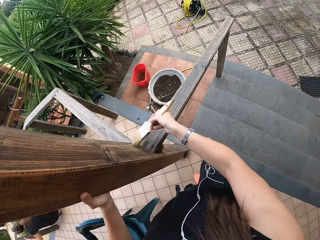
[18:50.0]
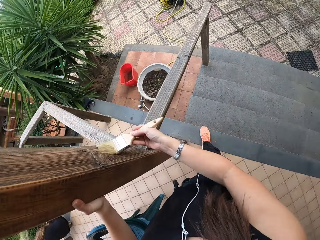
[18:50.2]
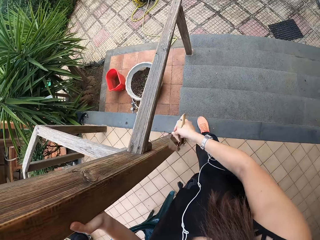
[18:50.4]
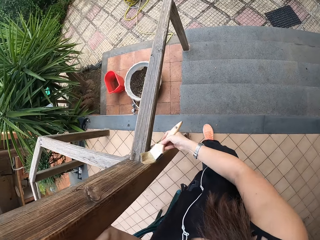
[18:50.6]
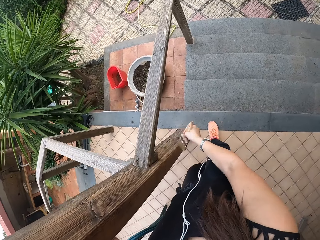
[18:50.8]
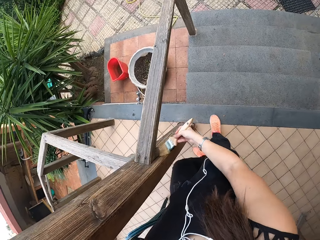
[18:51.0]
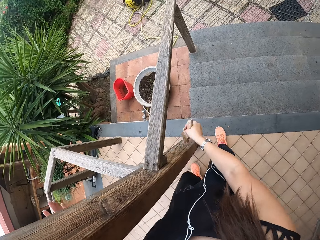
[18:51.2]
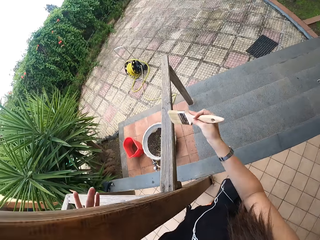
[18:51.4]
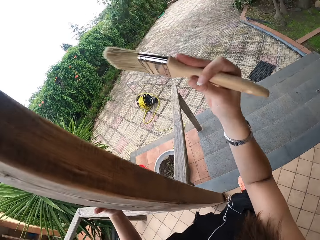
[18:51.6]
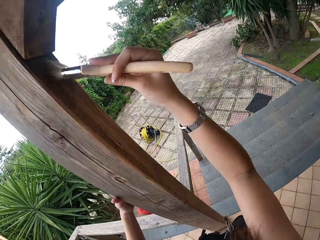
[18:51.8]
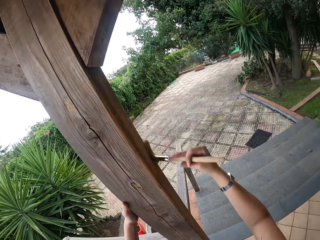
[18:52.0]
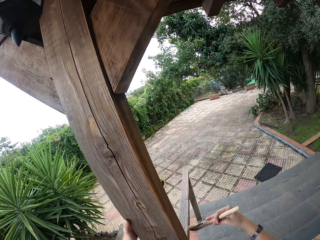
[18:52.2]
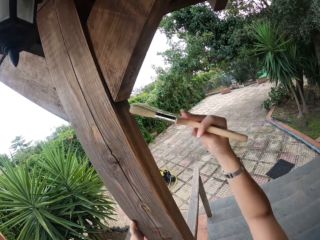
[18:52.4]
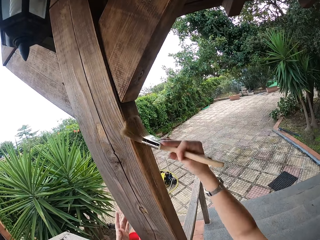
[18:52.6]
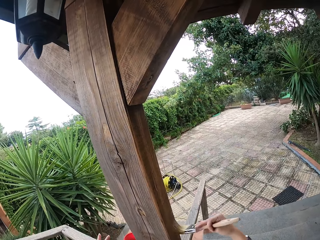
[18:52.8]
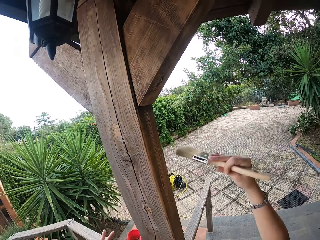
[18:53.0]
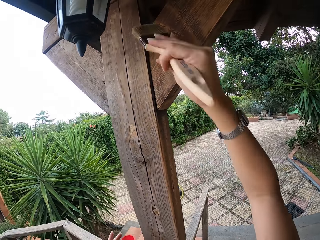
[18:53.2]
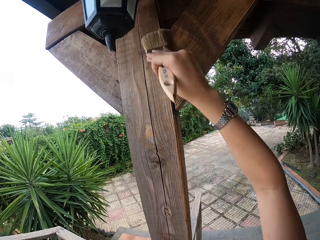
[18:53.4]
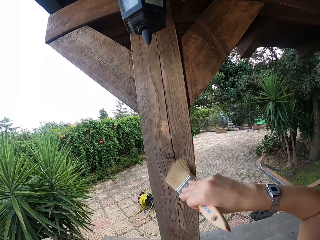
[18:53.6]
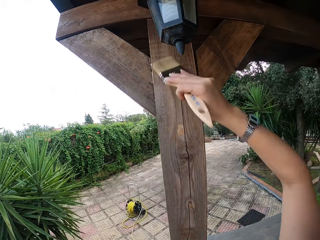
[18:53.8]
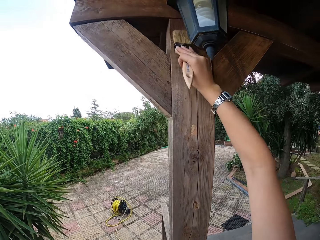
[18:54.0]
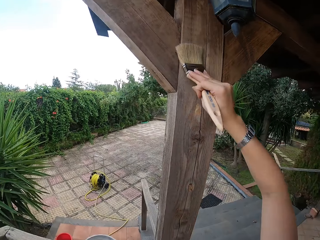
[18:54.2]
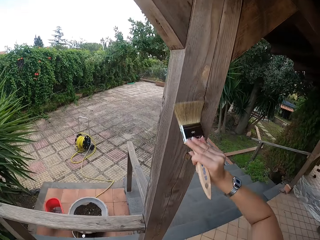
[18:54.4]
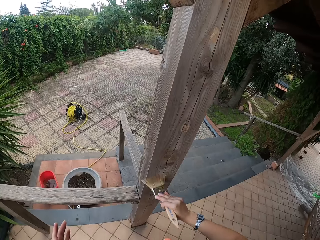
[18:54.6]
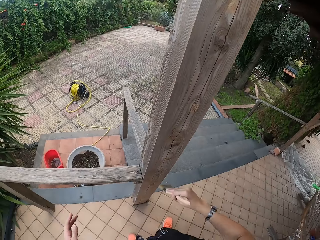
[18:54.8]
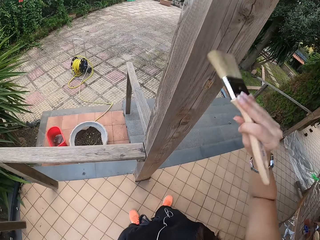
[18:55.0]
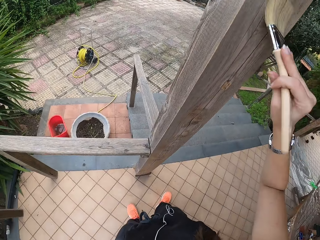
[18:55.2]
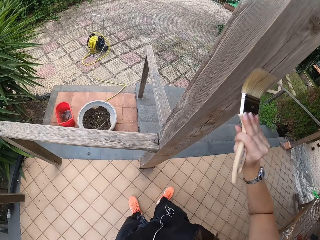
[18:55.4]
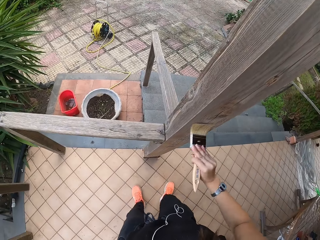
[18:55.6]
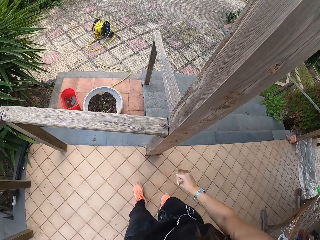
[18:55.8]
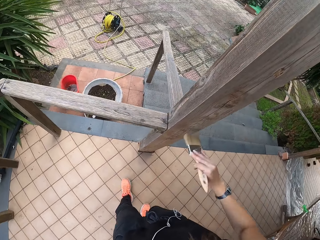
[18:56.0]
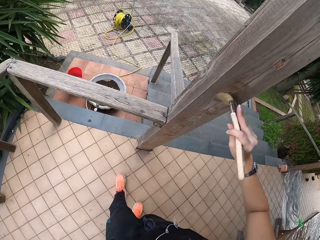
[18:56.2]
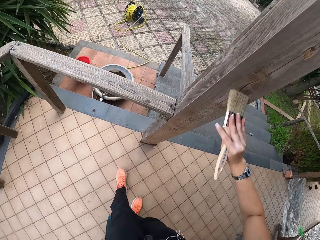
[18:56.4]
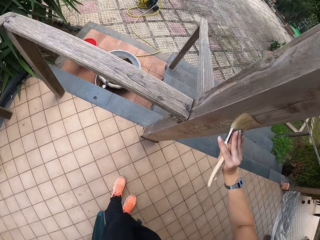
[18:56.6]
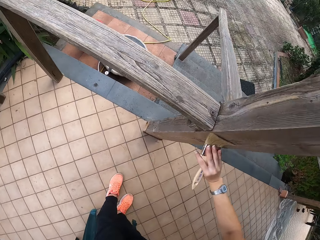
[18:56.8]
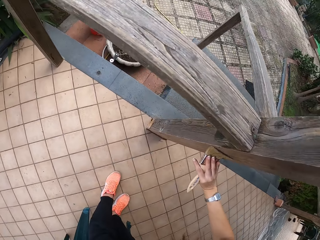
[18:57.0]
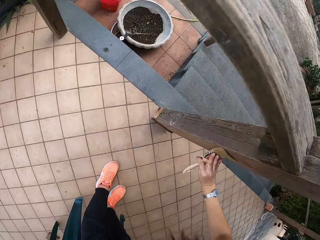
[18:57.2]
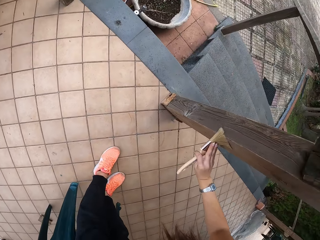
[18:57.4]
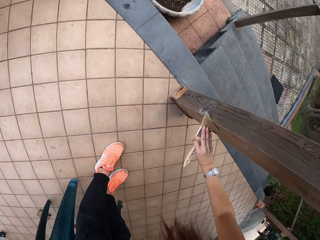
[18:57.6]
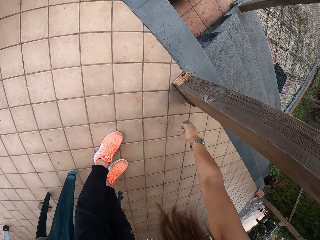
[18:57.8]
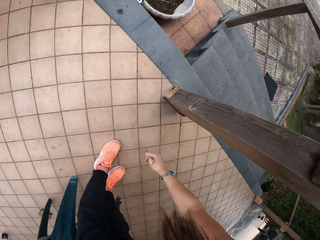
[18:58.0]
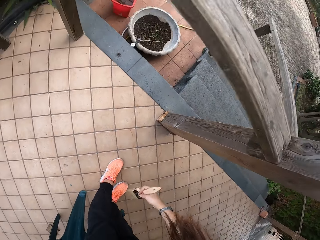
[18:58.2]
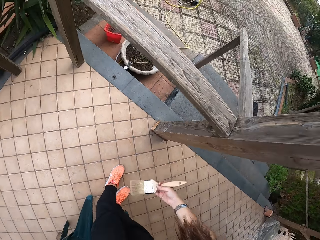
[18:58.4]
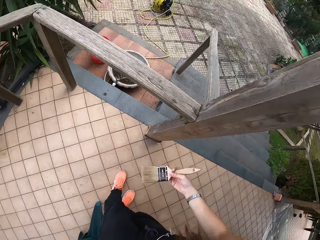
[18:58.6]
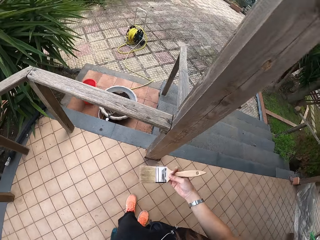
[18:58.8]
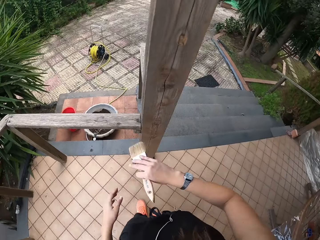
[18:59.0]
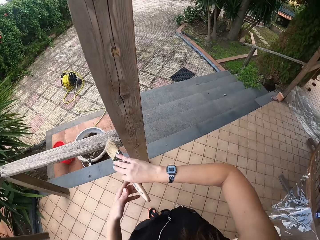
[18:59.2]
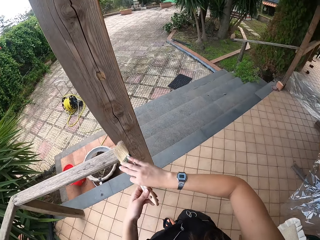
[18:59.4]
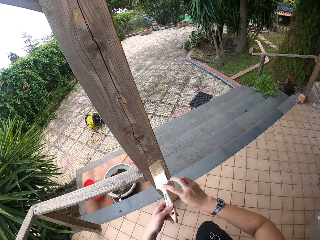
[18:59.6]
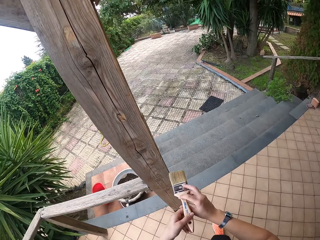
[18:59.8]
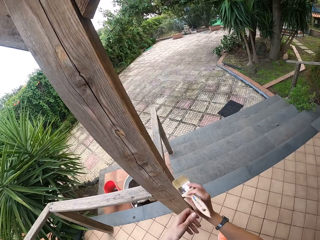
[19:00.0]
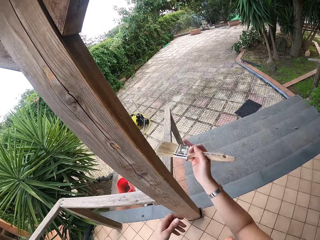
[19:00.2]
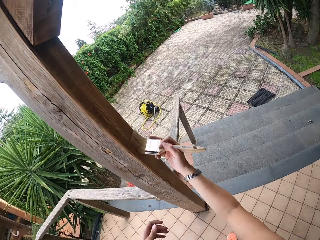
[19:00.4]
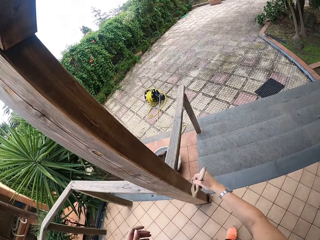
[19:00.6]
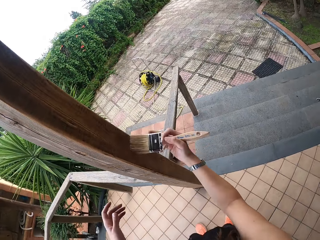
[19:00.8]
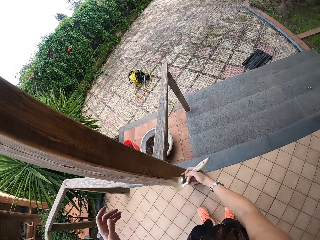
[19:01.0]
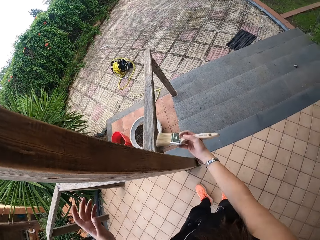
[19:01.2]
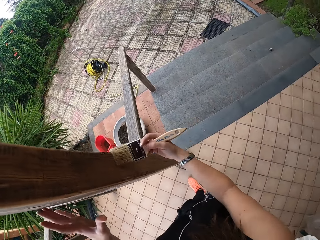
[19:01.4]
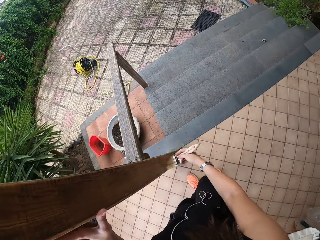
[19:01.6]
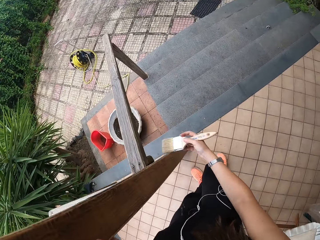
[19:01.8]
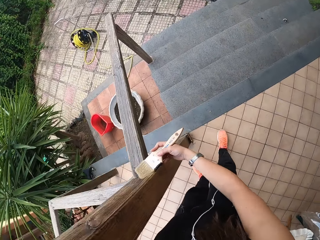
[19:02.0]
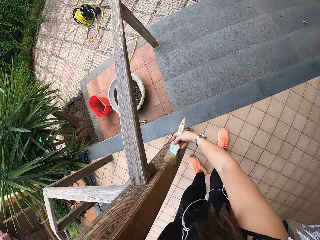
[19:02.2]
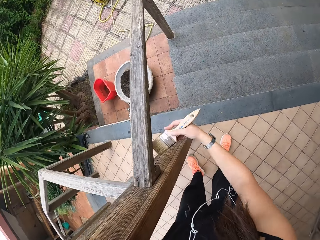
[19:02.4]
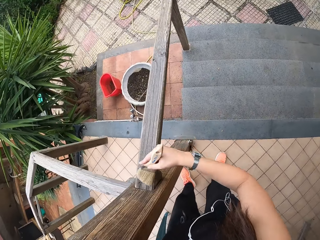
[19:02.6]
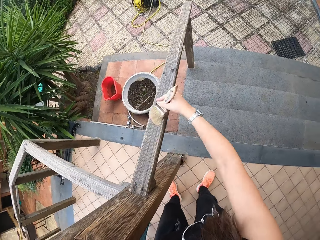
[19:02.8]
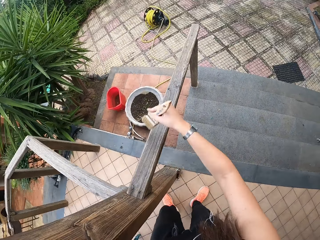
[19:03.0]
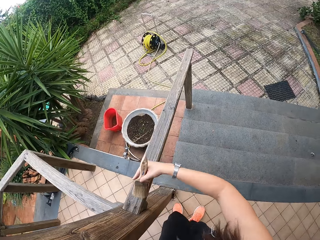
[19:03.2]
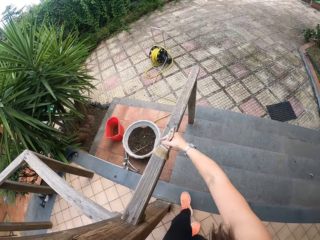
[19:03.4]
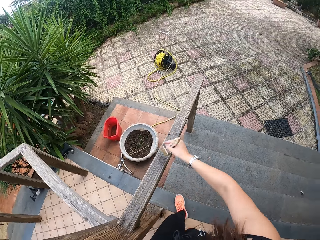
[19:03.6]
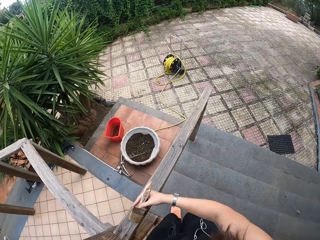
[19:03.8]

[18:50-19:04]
The camera wearer extends the plastic chairs. She pushes the chair and brushes. She adjusts the paint brush on her right hand with the left hand. She holds the brush. She brushes the wood with the paint brush.

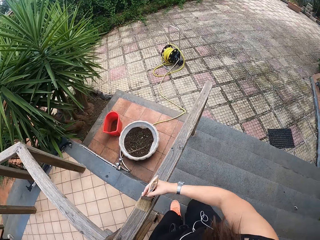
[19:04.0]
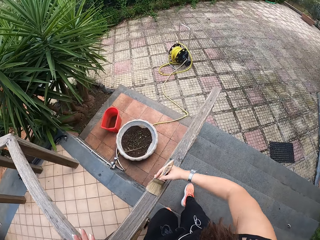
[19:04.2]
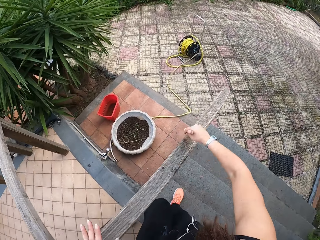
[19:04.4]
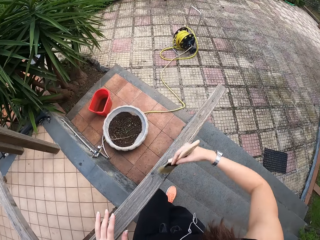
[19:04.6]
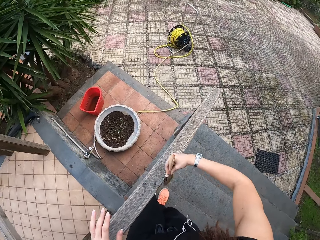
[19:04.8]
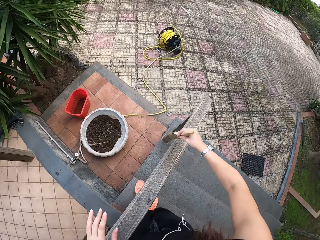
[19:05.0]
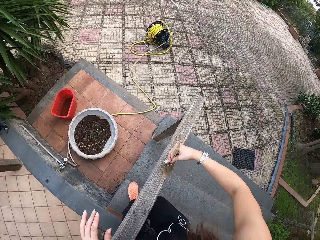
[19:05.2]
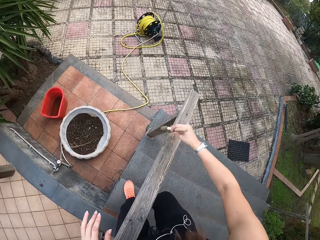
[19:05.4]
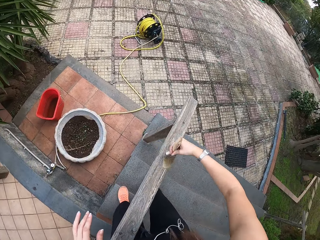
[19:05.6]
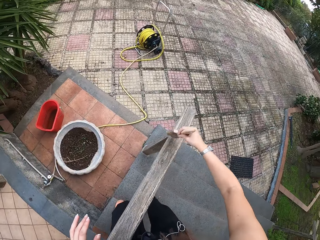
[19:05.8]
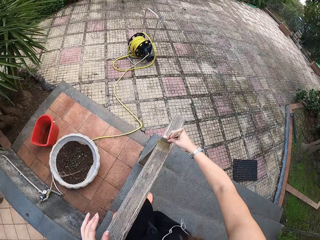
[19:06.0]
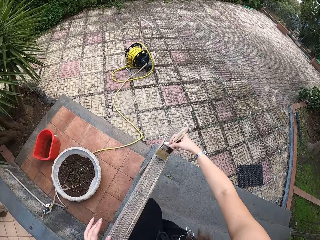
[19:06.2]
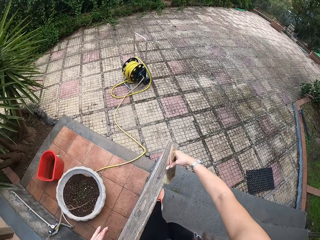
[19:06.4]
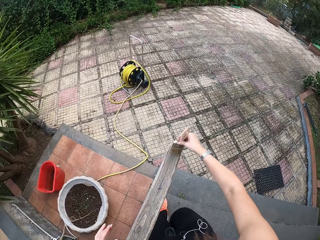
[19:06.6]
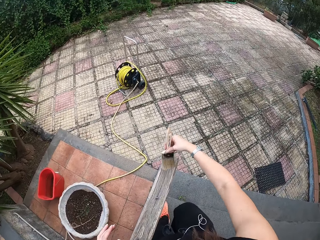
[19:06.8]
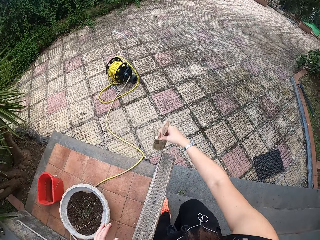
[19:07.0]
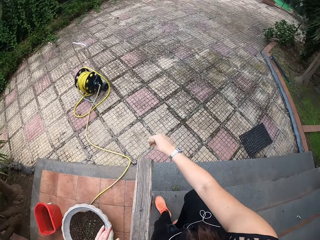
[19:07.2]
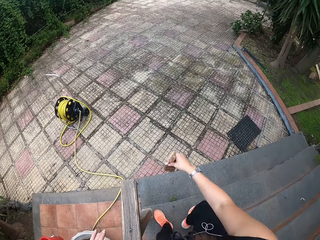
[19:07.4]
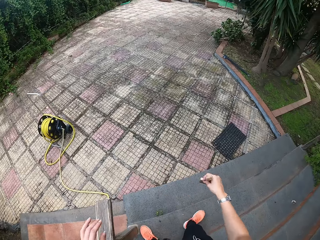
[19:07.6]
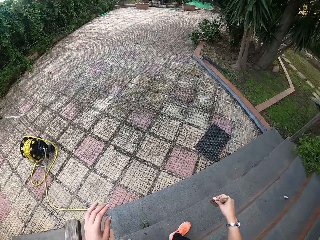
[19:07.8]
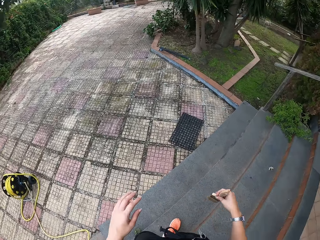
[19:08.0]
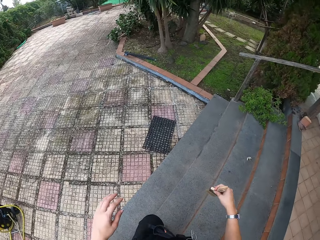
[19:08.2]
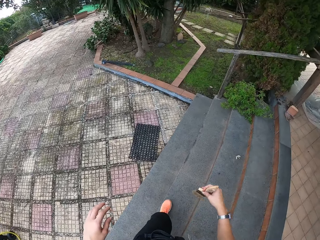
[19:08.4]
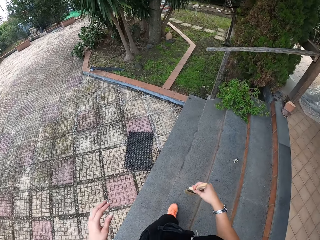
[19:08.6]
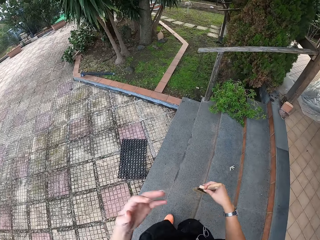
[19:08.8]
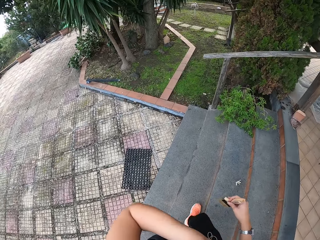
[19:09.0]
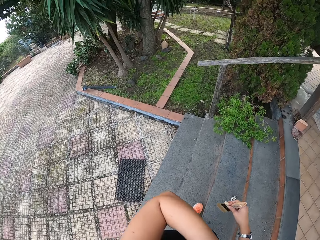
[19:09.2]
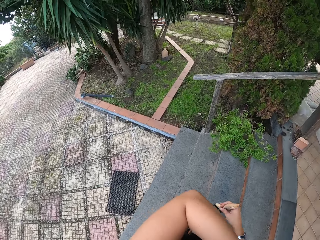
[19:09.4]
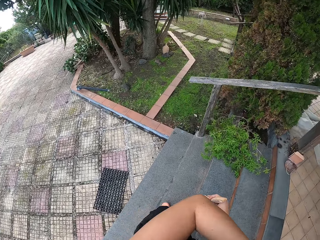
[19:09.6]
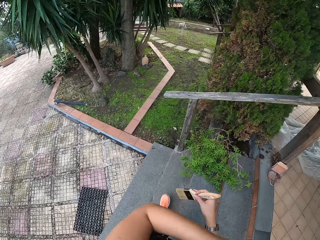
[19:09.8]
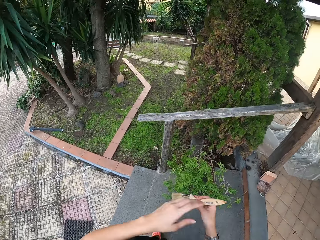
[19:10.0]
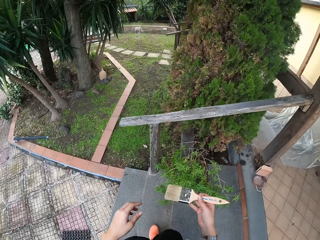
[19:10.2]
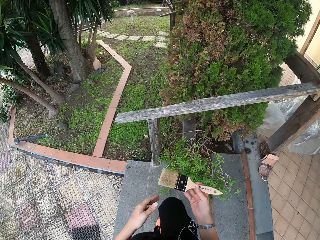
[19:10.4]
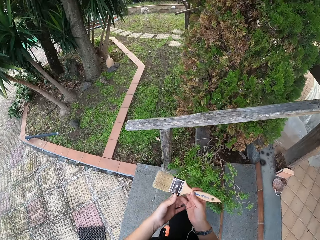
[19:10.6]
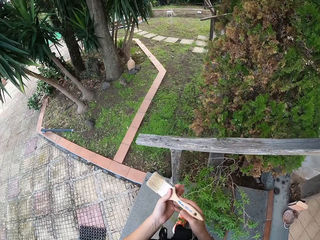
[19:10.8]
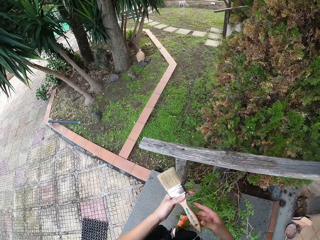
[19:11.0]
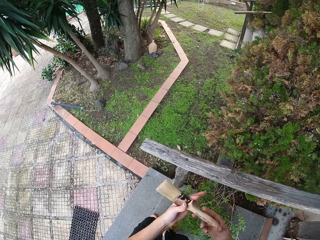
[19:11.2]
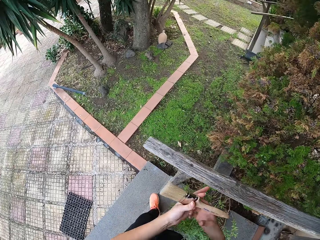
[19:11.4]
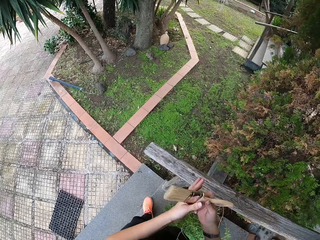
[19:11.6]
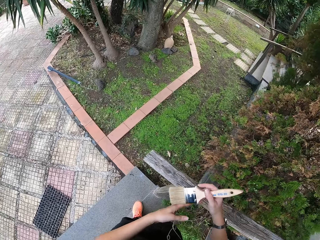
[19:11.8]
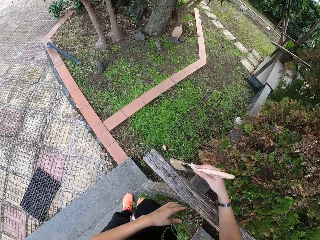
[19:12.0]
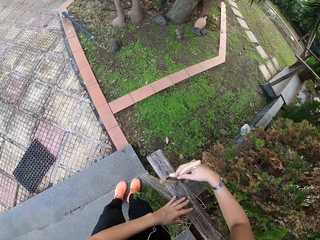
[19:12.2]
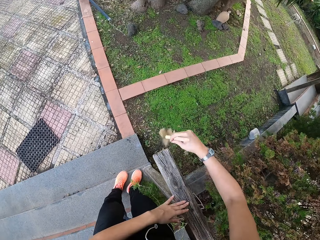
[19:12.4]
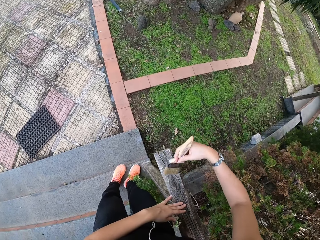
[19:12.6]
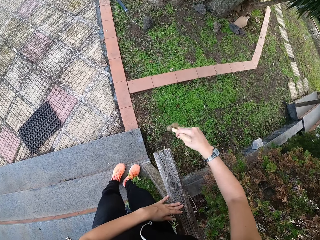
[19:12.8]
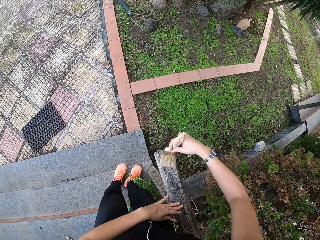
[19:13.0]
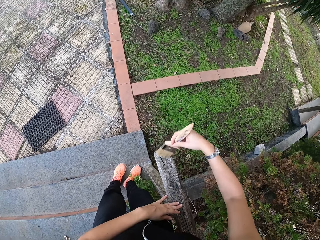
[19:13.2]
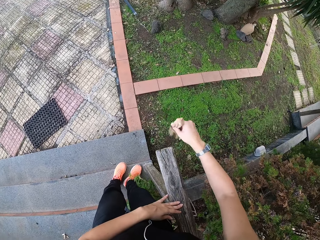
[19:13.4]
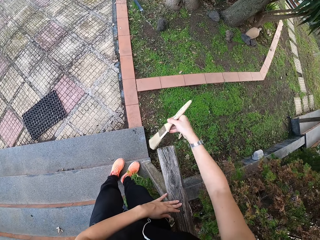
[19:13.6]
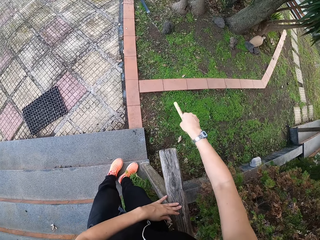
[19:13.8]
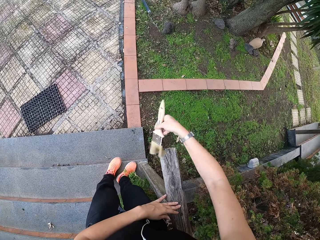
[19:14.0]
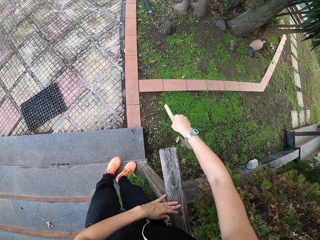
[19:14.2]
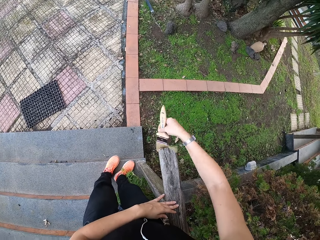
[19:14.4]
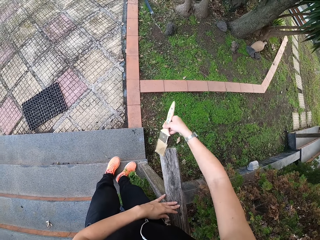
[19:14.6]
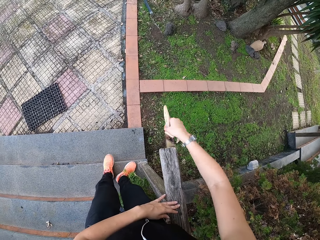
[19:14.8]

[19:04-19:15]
The camera wearer walks down the stairs. She brushes. She walks to the other side and touches her face. She adjusts the paint brush on her right hand with the left hand. She brushes the wood with the paint brush. She holds the post.
